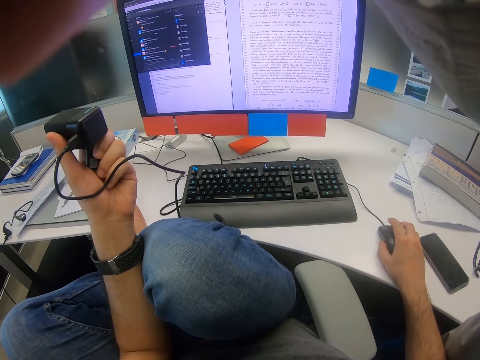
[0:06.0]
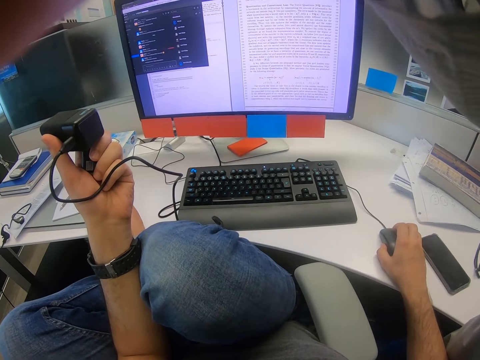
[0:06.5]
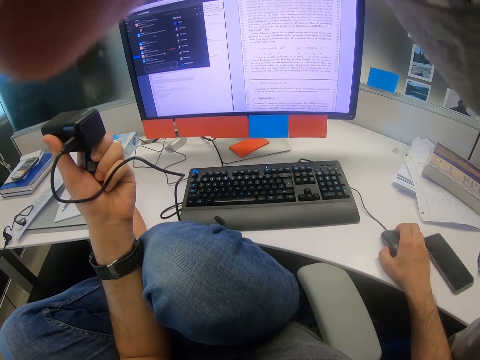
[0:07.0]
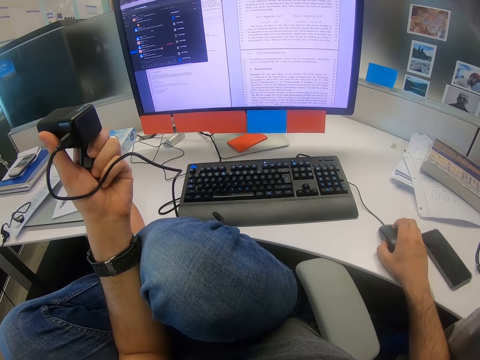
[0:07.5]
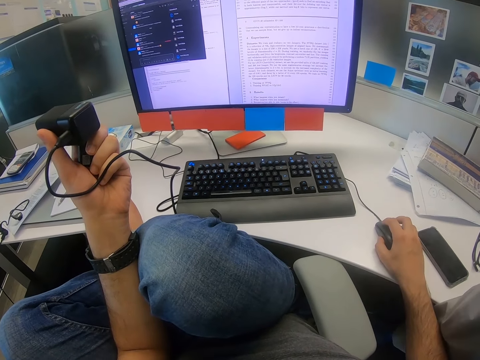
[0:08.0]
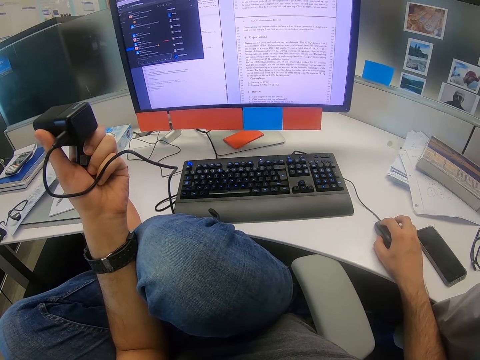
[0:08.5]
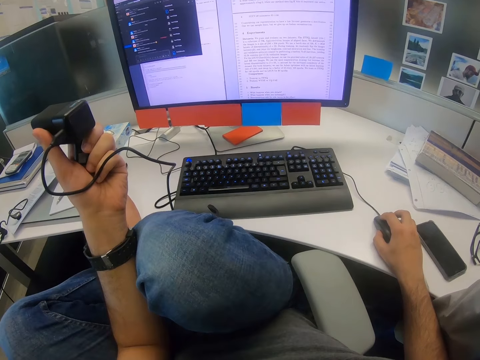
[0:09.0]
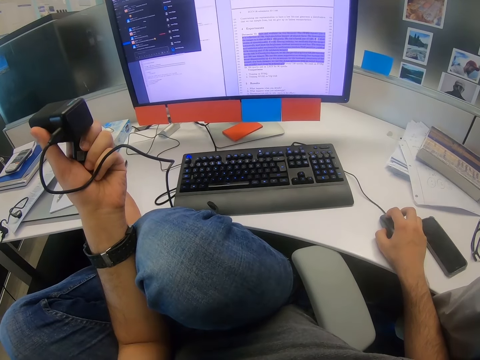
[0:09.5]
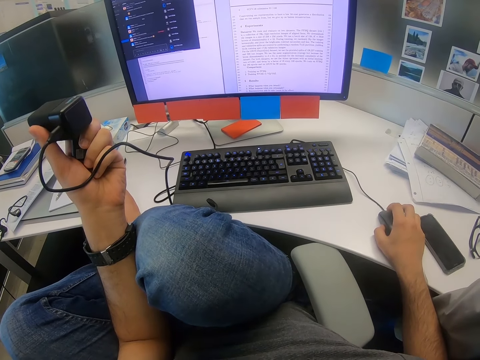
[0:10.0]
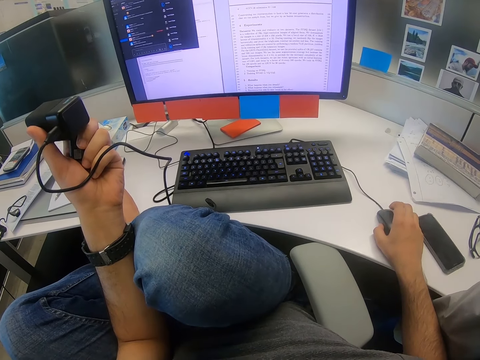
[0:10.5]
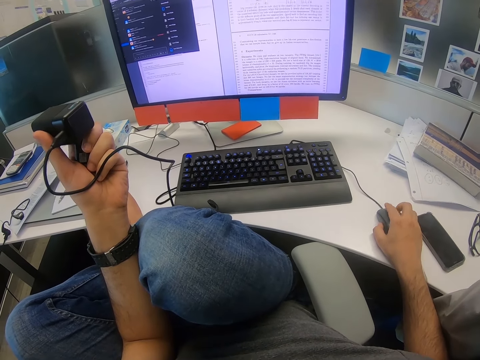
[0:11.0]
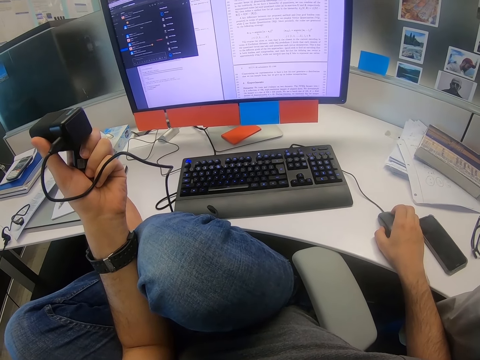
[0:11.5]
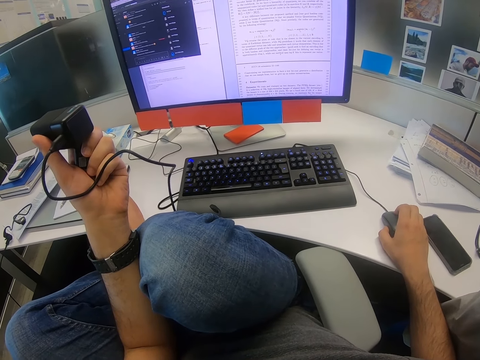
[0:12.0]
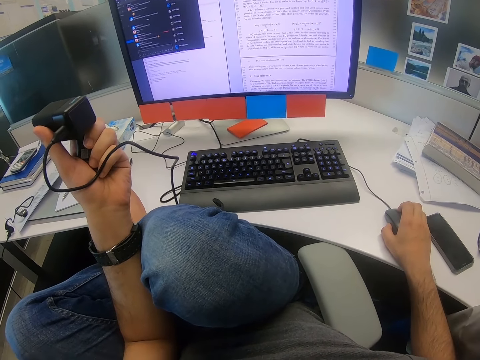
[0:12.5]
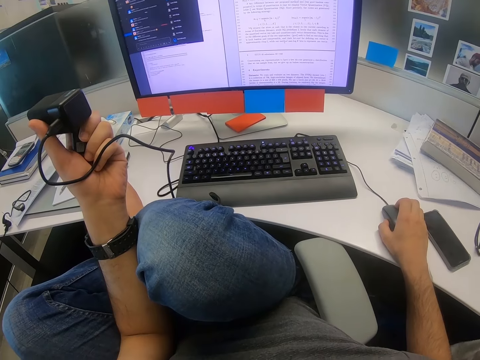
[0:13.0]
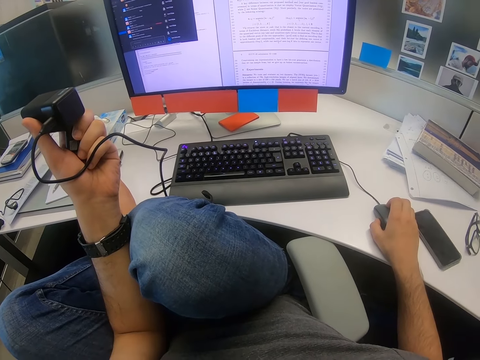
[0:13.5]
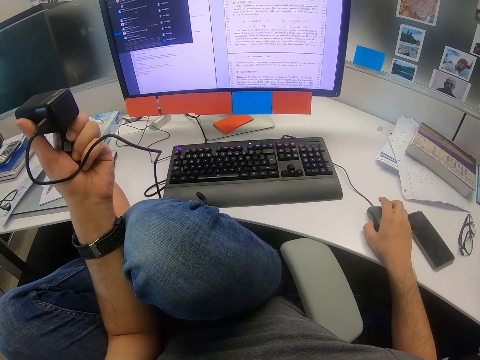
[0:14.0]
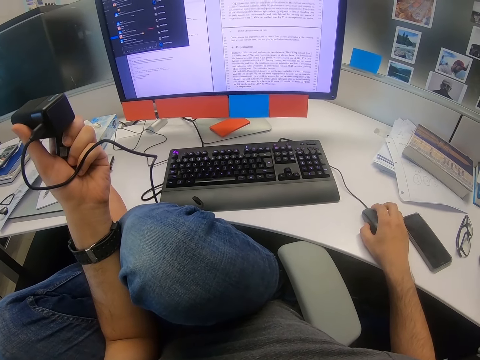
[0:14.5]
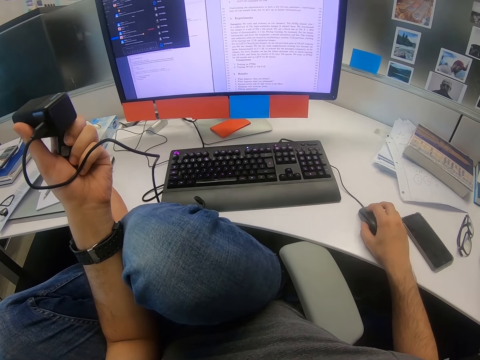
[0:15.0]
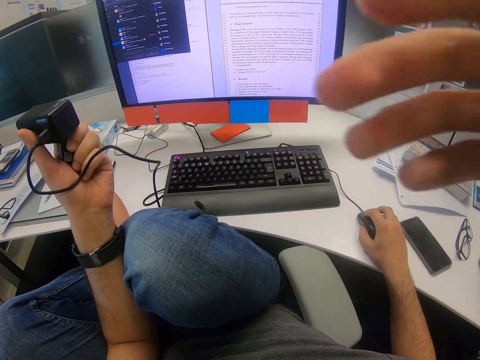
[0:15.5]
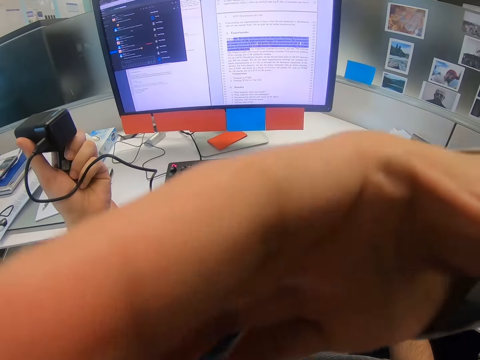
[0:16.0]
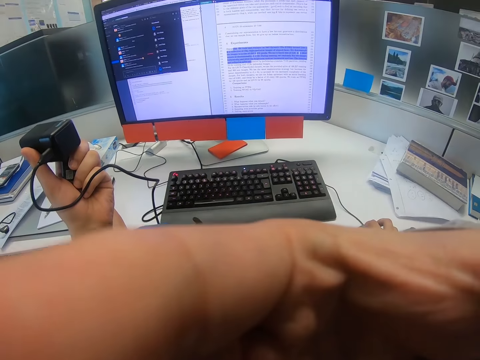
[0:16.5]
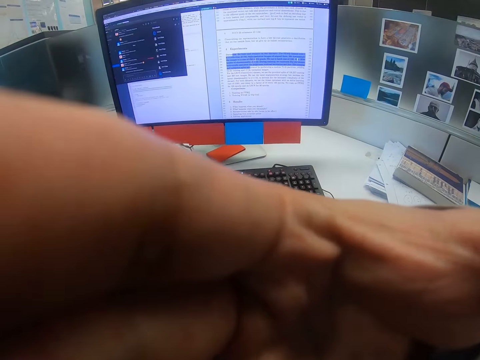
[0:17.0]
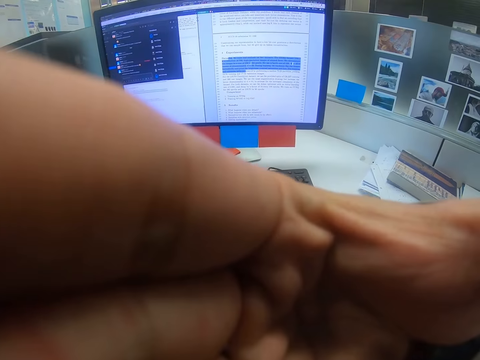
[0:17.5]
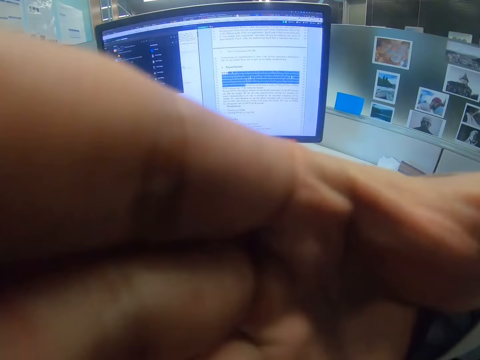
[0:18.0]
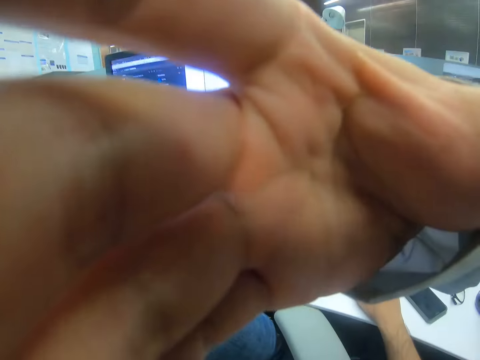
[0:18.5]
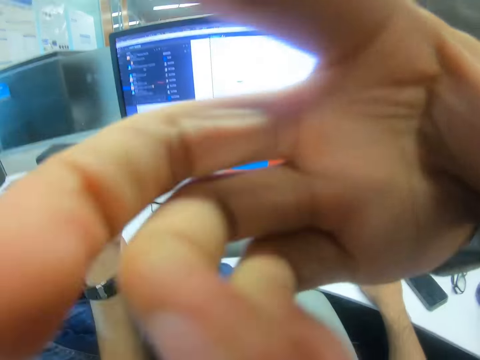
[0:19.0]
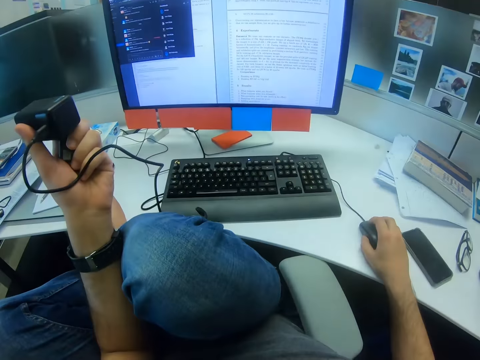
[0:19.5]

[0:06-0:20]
The camera wearer scrolls the scroll wheel with the right hand. A man moves his hand. The man adjusts the camera worn by the camera wearer.

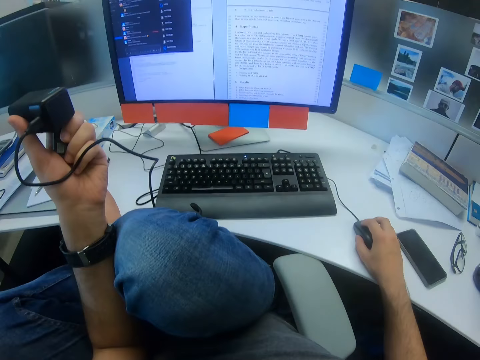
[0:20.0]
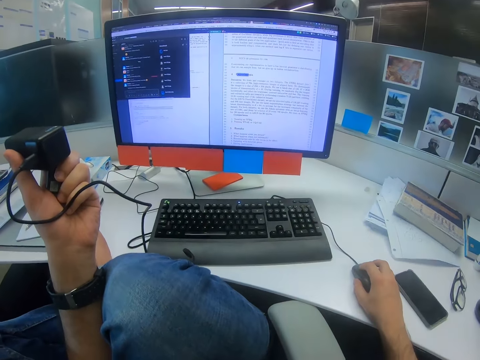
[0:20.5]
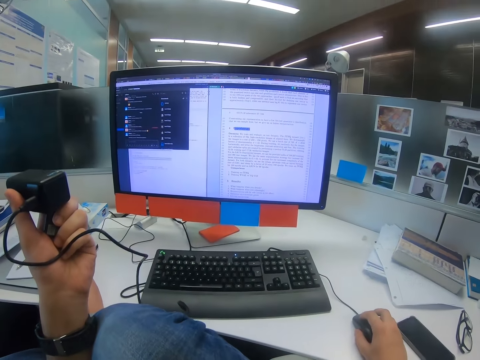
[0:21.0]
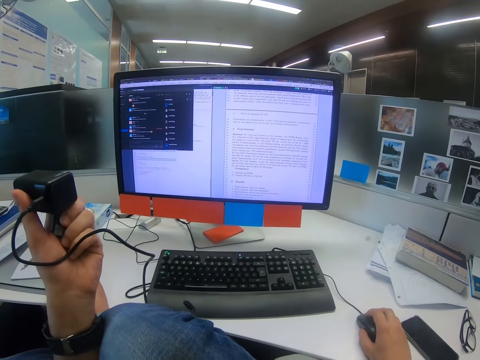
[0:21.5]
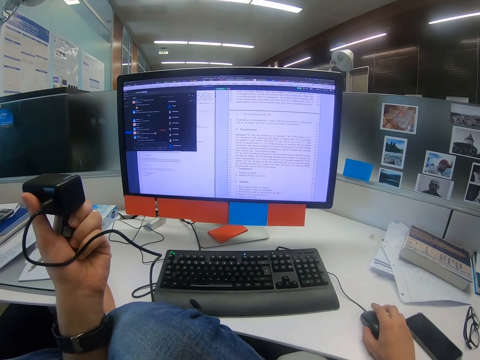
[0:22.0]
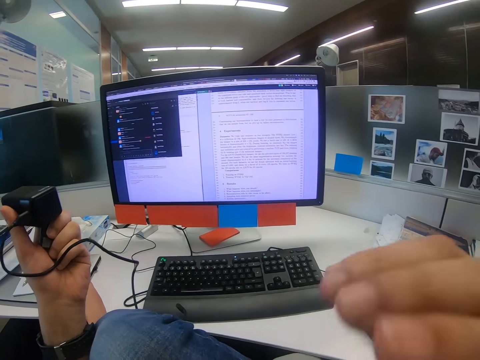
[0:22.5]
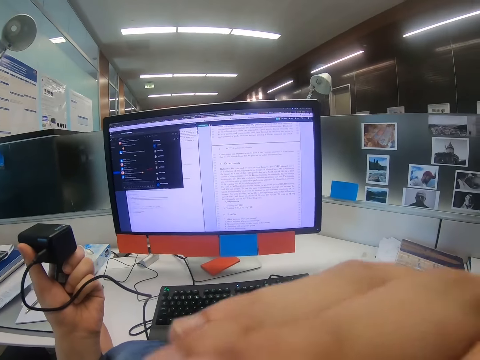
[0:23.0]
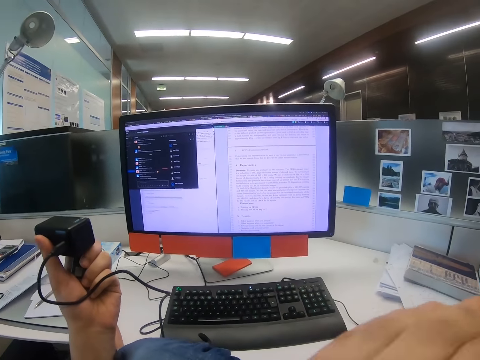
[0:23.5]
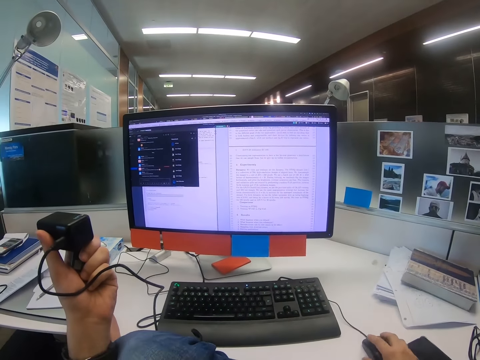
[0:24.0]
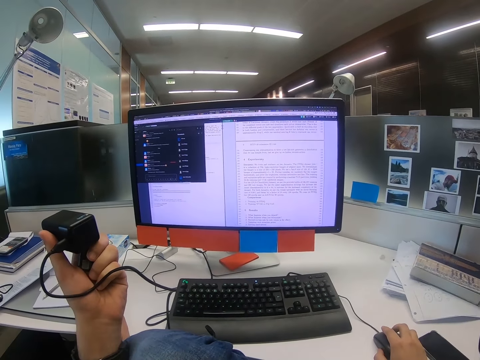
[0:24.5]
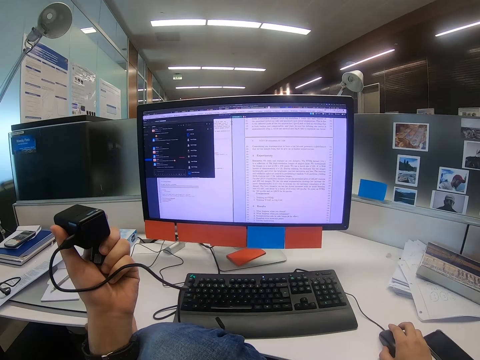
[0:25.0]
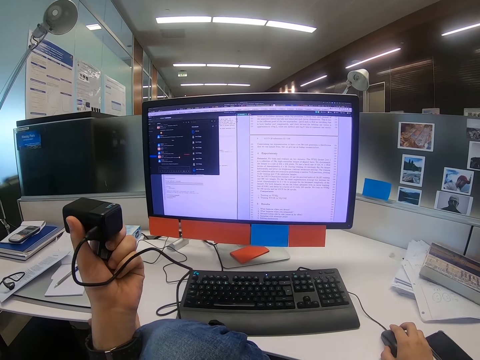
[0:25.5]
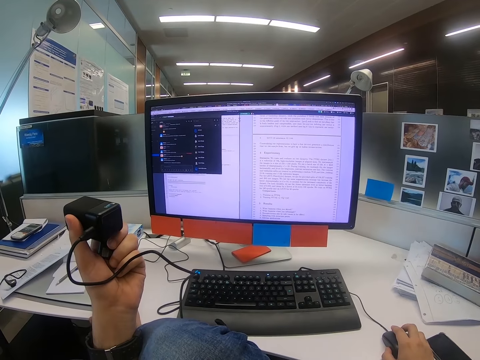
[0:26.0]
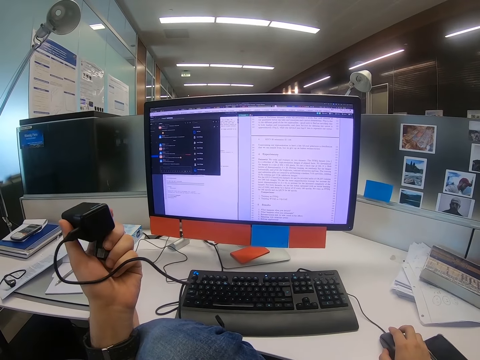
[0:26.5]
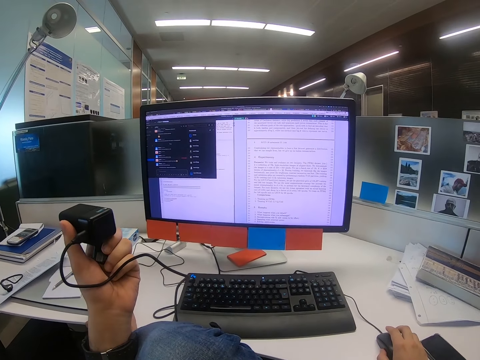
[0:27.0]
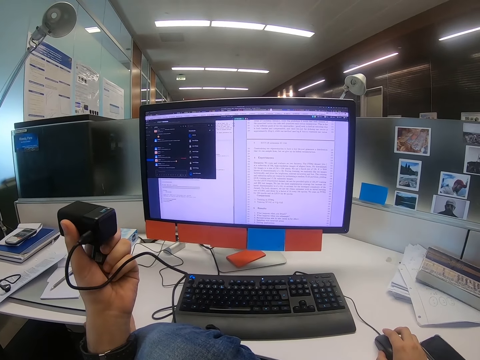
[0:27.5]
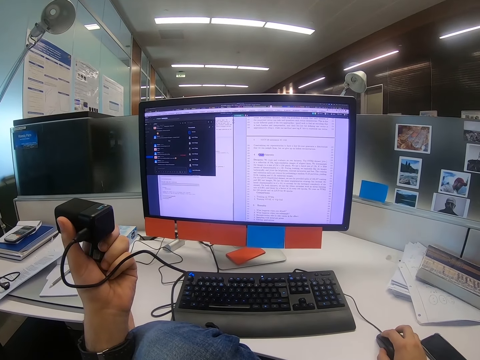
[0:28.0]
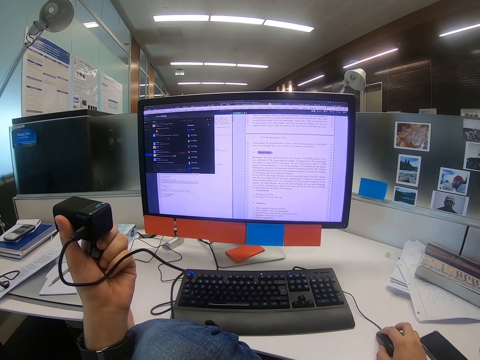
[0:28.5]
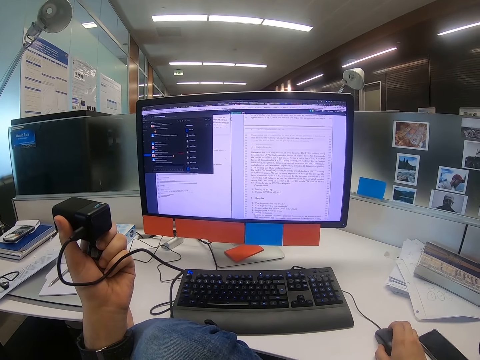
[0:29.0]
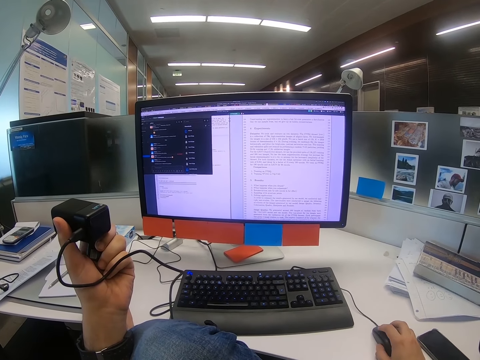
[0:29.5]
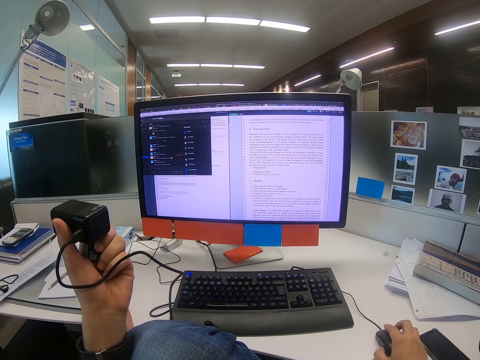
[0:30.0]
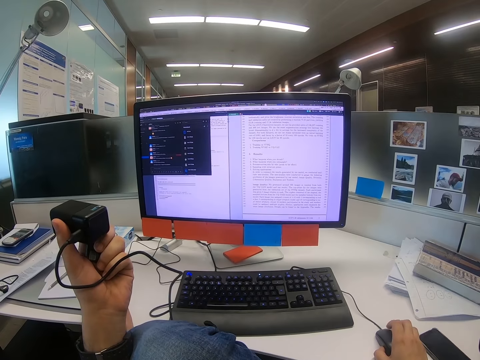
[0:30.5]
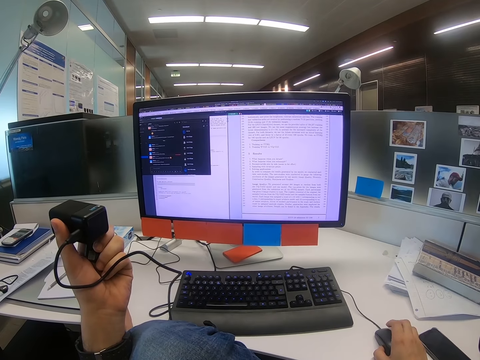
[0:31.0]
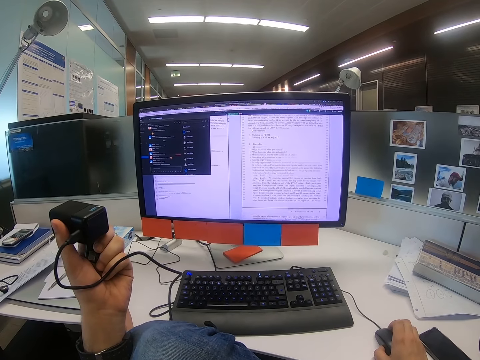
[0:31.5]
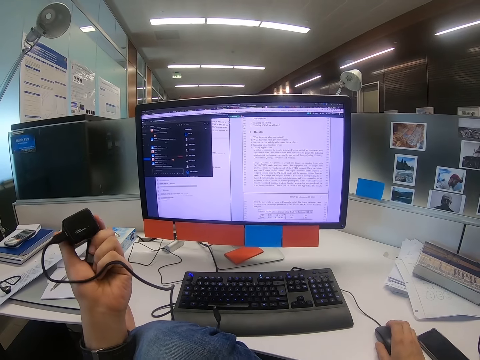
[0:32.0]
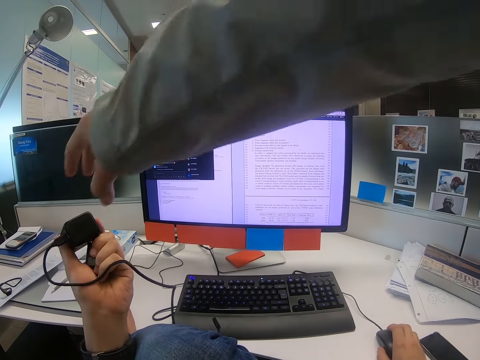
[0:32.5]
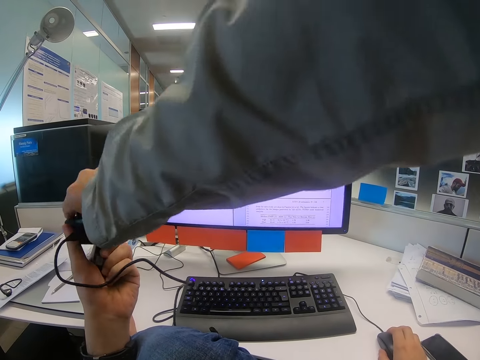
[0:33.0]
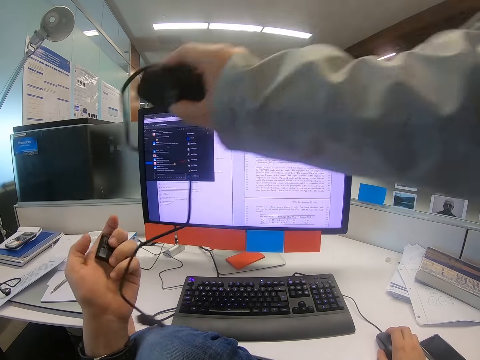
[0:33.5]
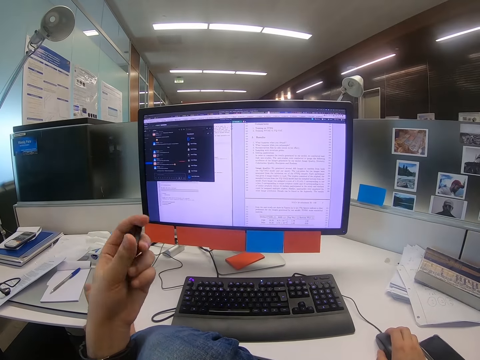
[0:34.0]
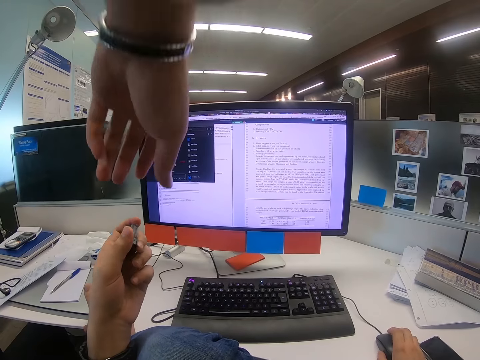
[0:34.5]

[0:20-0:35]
The camera wearer scrolls the scroll wheel with the right hand. He operates the computer. He moves his right hand. He touches the camera with the right hand. He scratches the nose with the right hand. He moves his hand. He operates the computer. He scrolls the scroll wheel with the right hand. He moves his left hand. He scrolls the scroll wheel with the right hand. He moves his left hand. A man takes the charger from the camera wearer's left hand.
